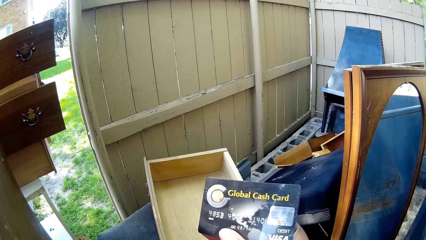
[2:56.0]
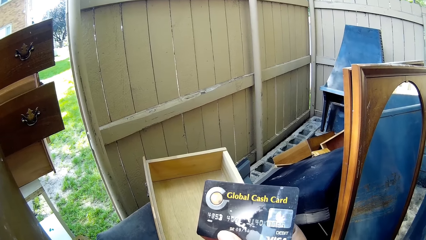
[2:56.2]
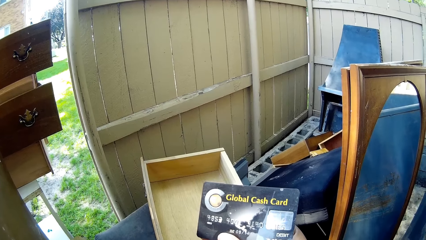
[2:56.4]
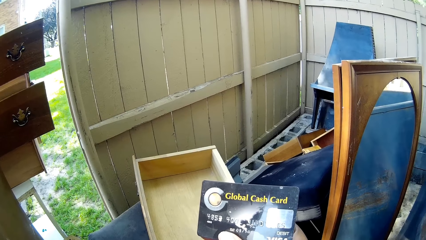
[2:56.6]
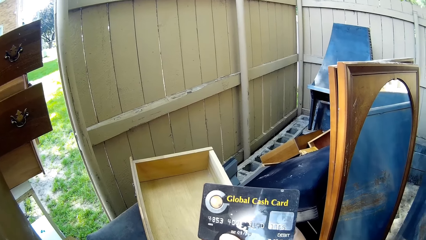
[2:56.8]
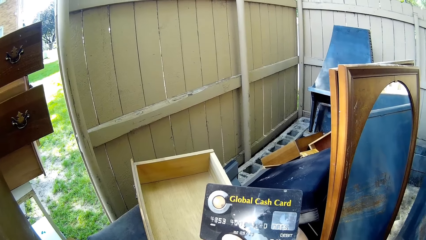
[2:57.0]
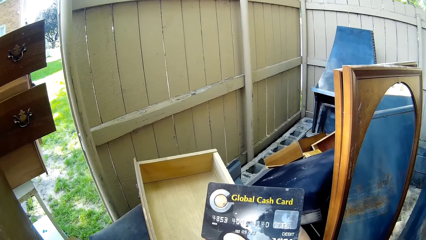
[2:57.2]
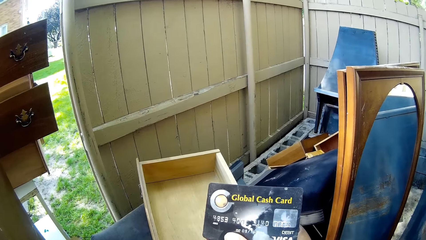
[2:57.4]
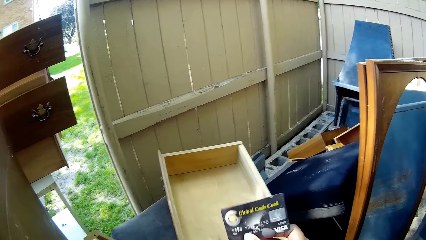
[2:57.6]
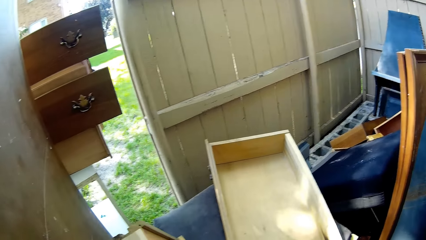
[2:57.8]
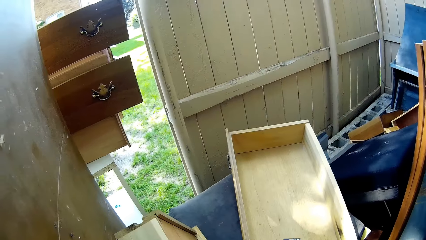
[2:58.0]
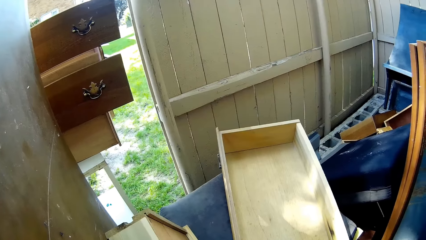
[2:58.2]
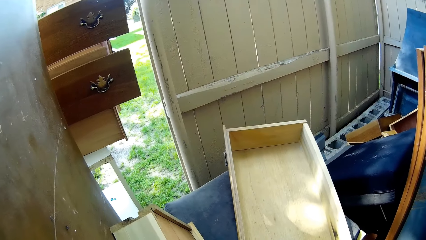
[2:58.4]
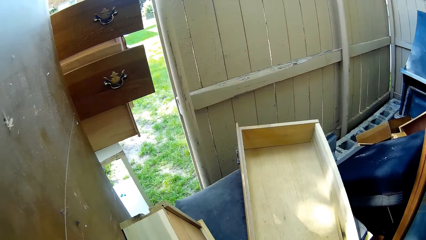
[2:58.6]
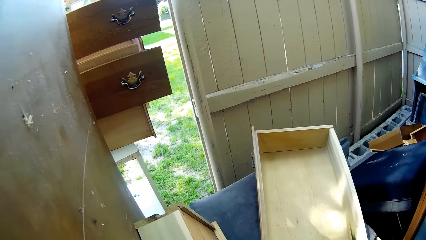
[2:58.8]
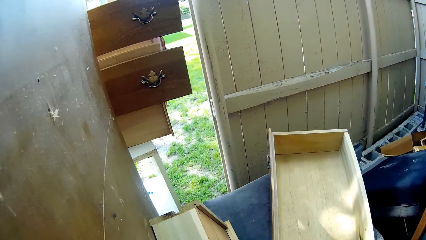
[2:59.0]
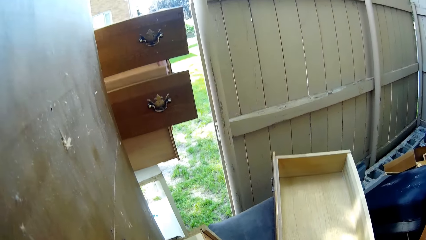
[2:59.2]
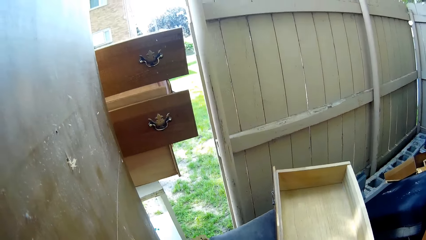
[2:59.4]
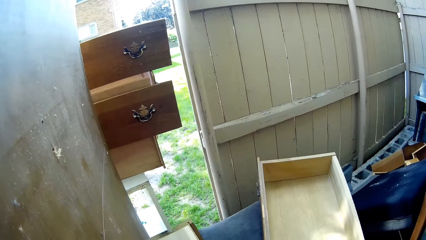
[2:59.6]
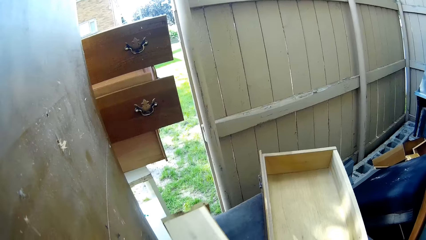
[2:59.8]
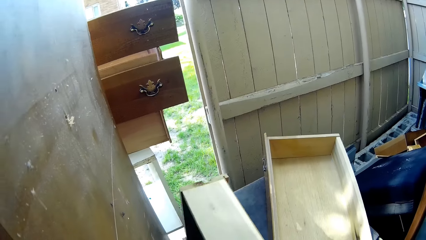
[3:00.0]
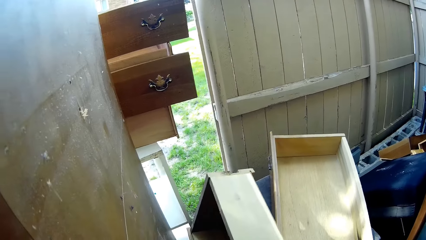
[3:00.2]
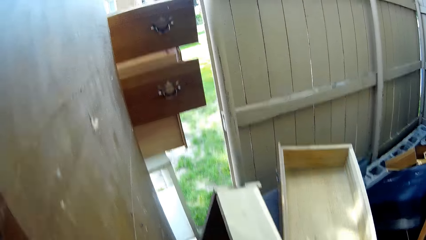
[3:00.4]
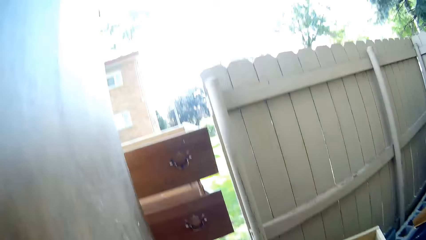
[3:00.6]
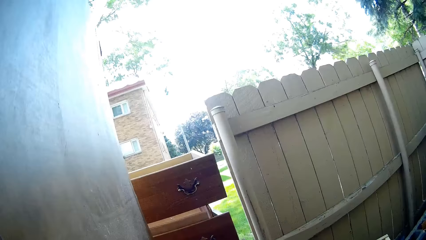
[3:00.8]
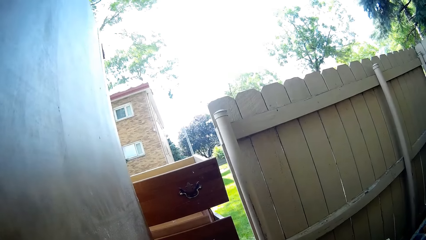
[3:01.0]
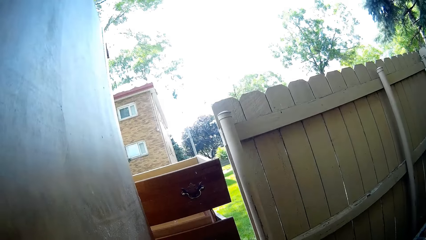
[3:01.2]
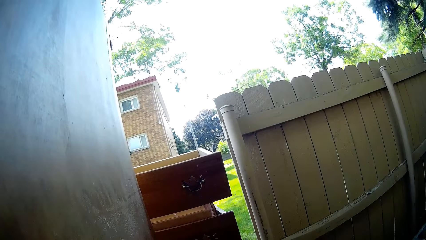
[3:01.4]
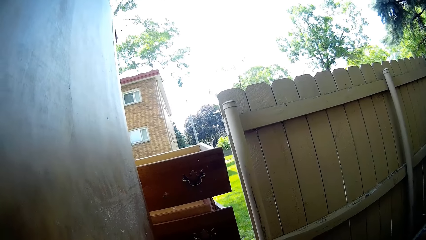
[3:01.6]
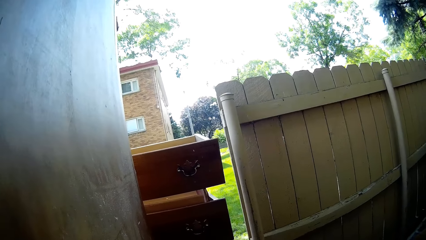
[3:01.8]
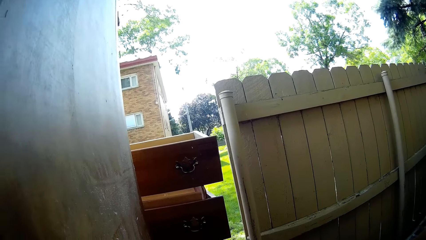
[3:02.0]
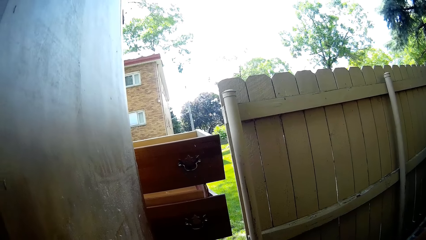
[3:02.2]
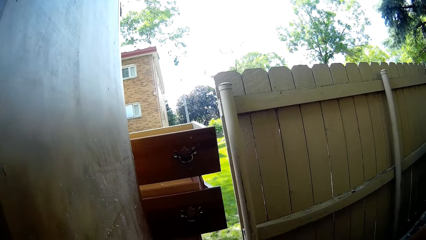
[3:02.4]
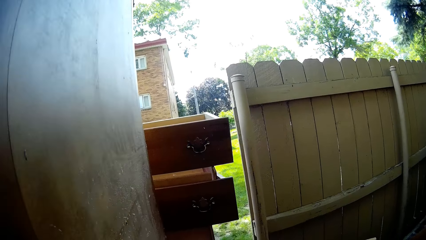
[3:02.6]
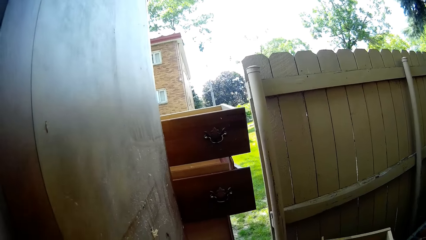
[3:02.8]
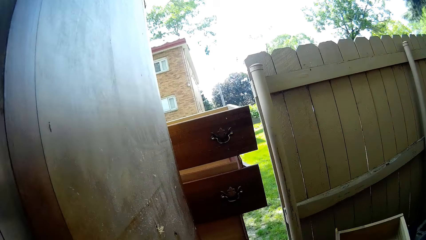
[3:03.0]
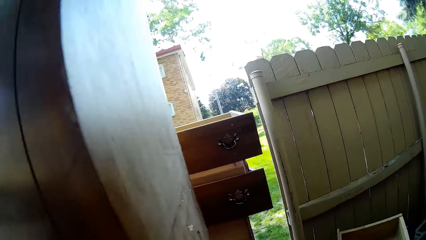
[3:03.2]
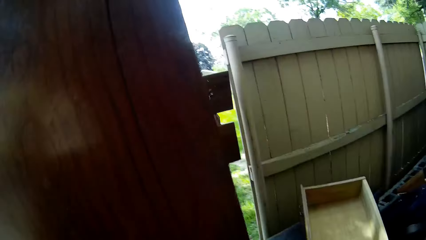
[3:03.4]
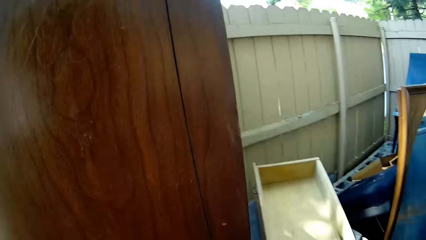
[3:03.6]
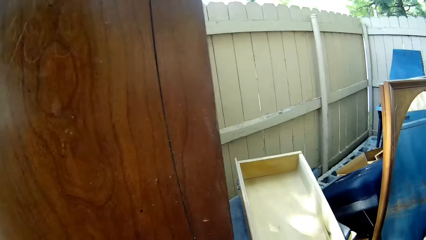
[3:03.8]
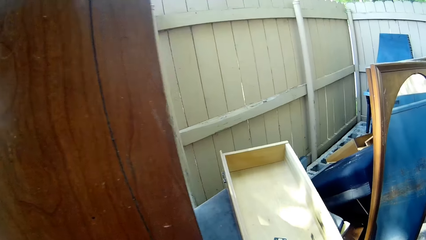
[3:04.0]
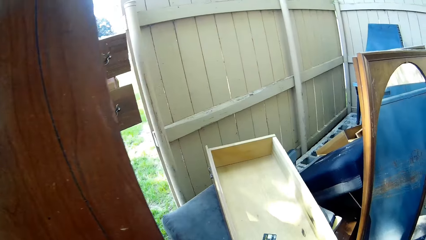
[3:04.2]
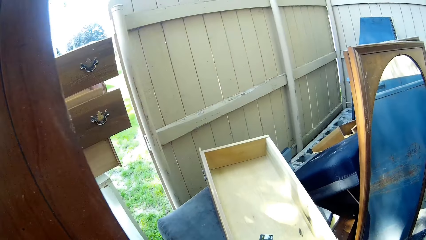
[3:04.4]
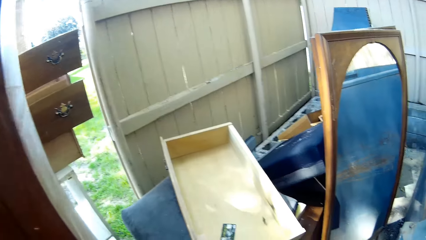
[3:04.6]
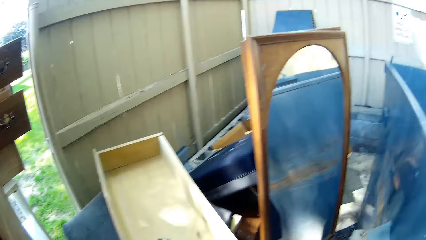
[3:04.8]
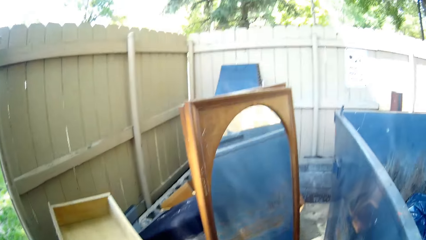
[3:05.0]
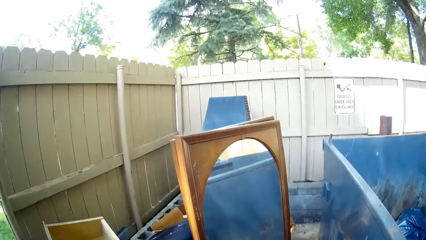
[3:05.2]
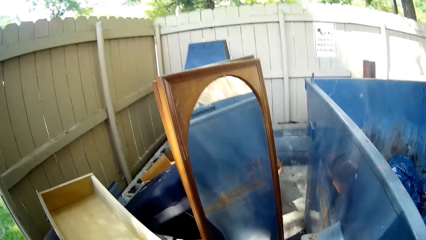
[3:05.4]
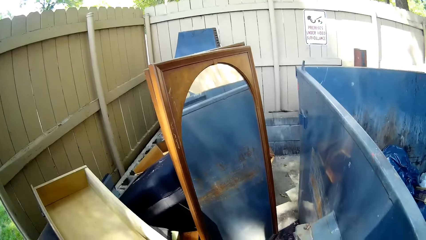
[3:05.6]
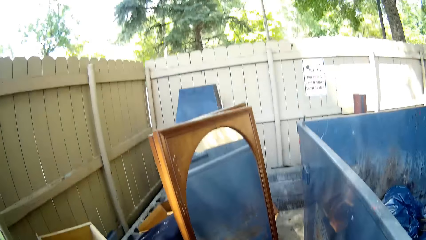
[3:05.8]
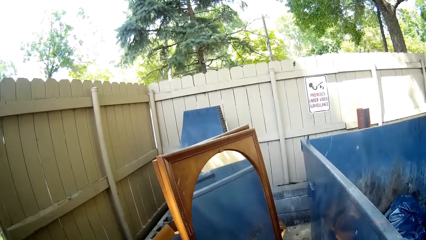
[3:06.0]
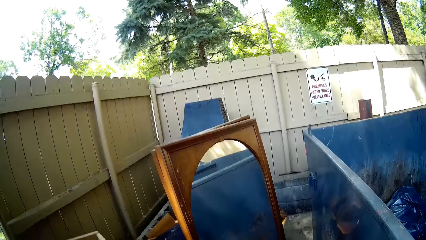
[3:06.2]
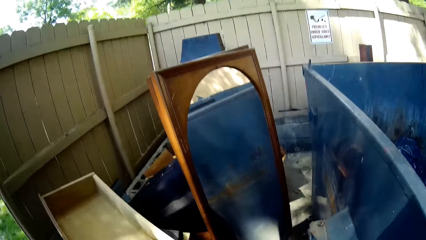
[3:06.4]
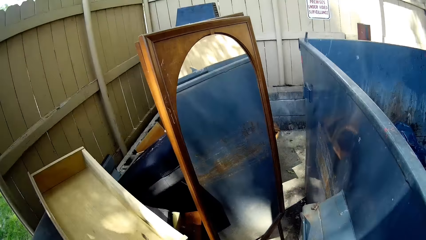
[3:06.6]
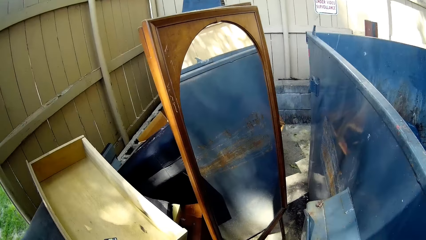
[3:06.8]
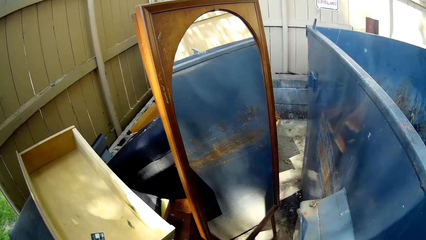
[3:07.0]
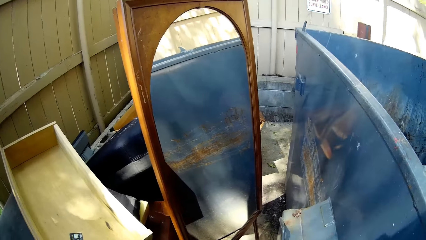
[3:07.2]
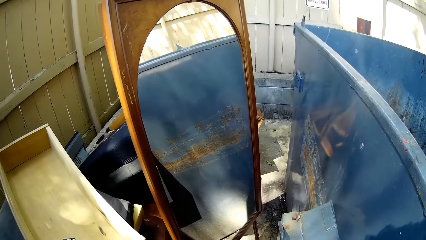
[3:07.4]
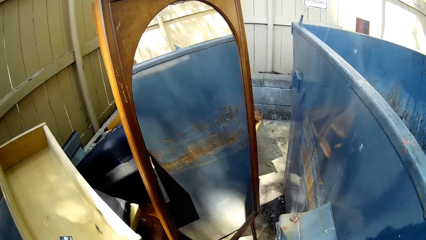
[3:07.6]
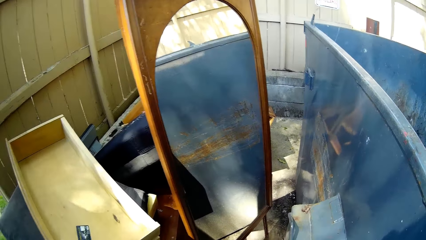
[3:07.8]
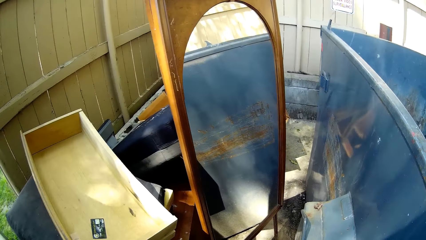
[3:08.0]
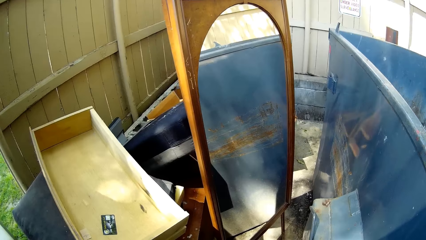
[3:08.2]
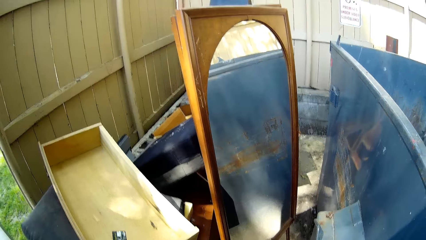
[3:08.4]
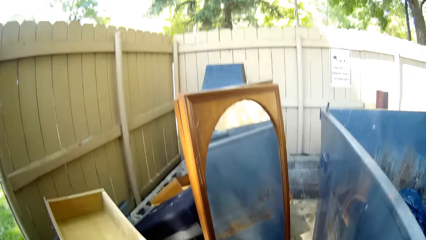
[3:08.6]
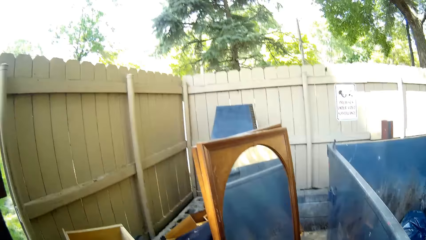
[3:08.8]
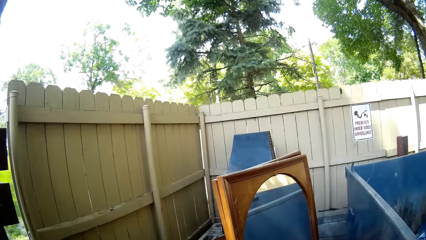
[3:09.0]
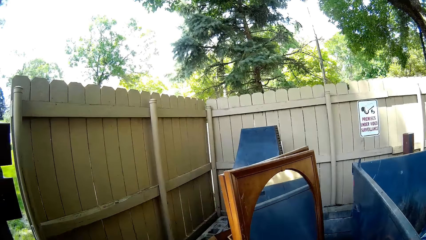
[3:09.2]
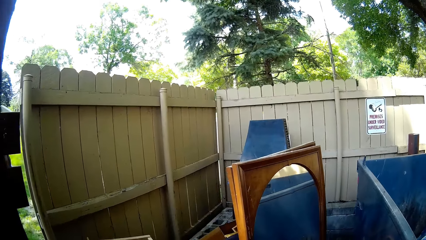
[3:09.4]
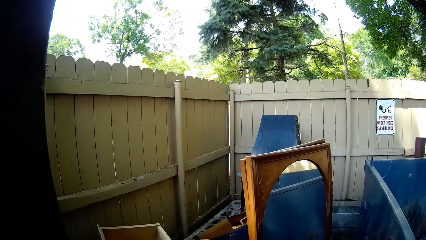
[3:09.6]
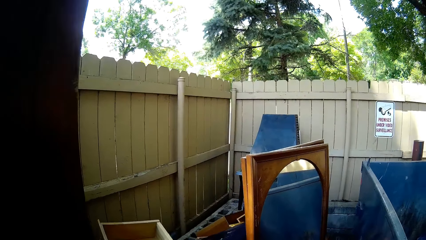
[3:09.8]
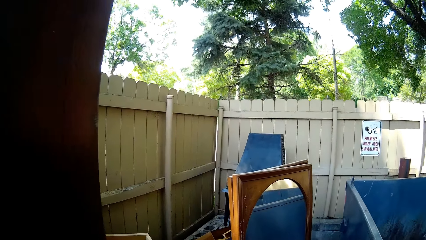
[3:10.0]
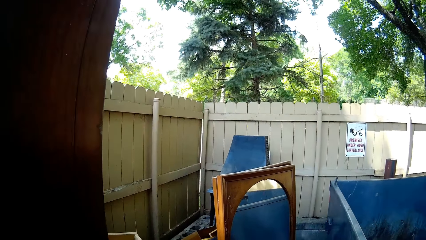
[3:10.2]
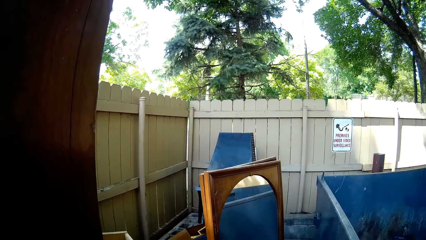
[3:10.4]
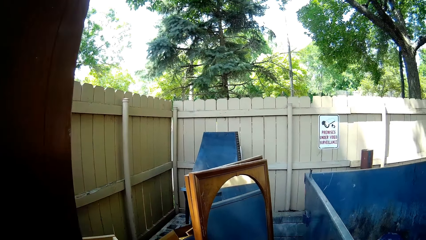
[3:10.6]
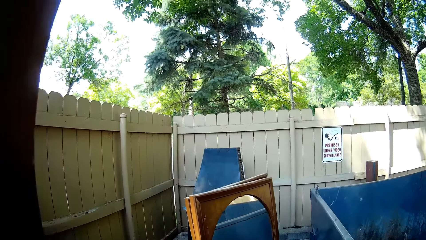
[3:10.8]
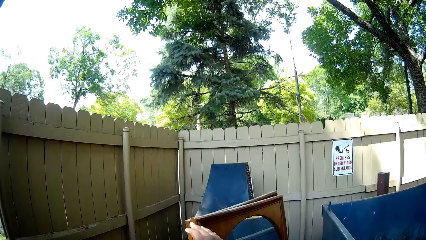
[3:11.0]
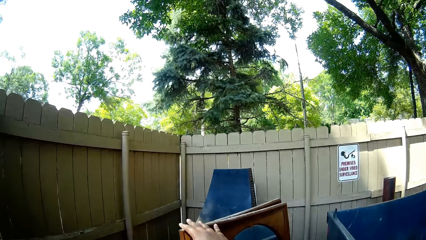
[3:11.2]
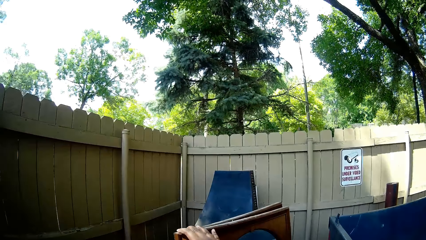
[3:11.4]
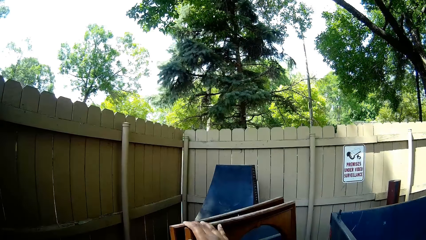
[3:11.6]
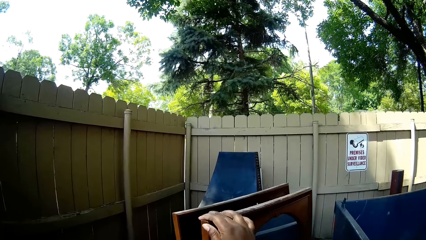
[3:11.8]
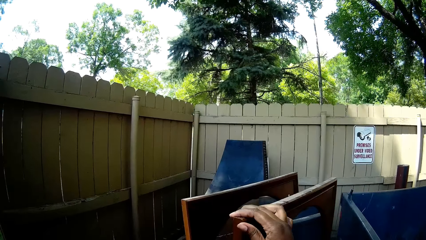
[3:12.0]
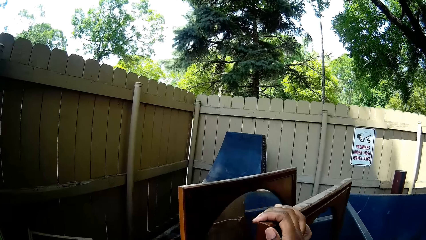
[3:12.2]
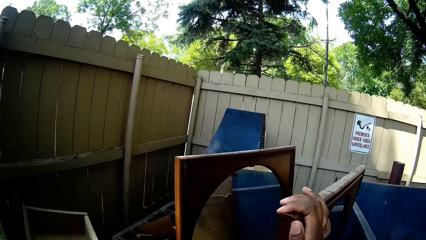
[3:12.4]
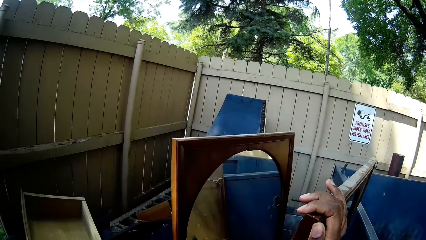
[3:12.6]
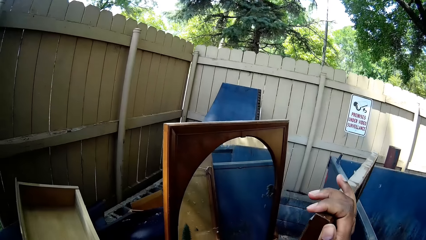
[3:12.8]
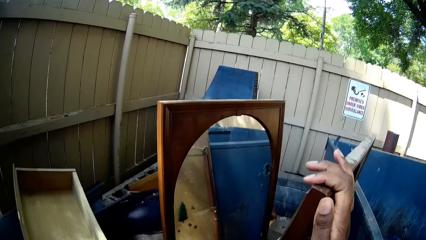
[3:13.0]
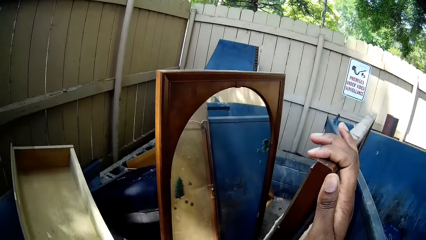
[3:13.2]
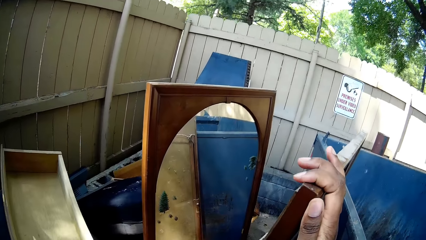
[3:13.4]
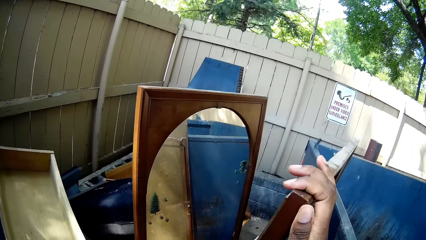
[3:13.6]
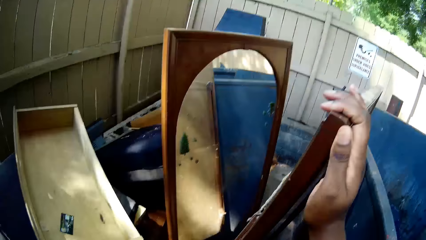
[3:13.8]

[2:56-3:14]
The camera wearer moves the card away. She holds a wooden box. She lifts a drawer. She looks around. She holds a mirror with her right hand. She separates the mirror. She pulls the mirror forward. She hits the mirror on a waste container.
